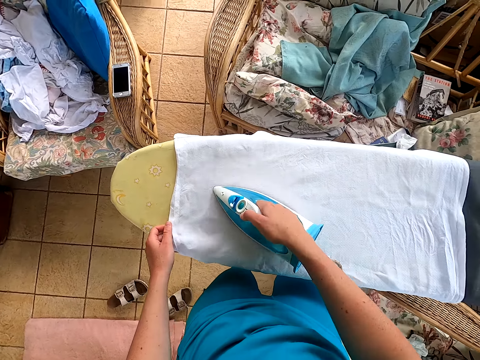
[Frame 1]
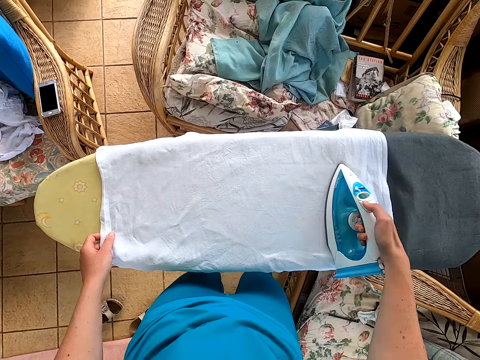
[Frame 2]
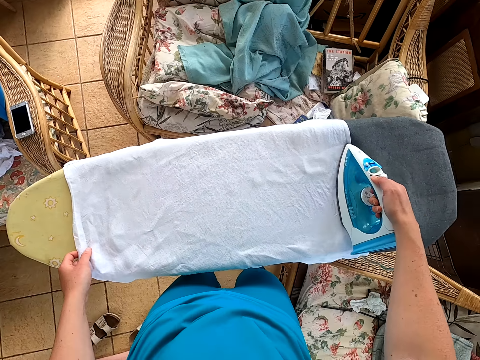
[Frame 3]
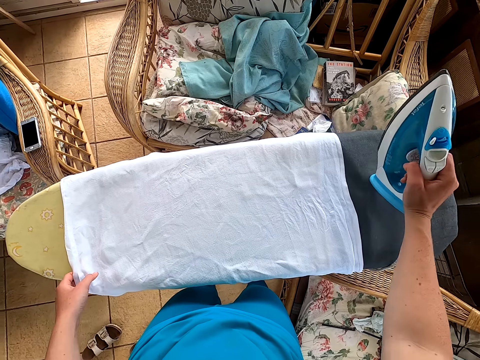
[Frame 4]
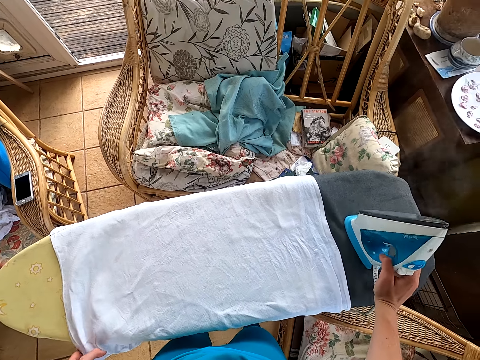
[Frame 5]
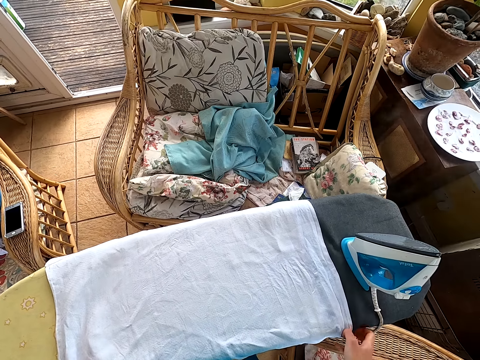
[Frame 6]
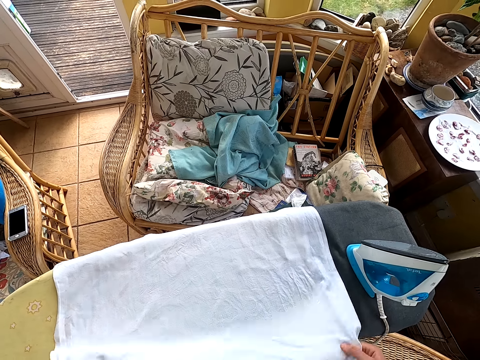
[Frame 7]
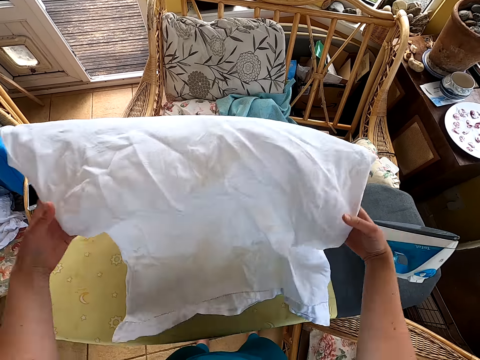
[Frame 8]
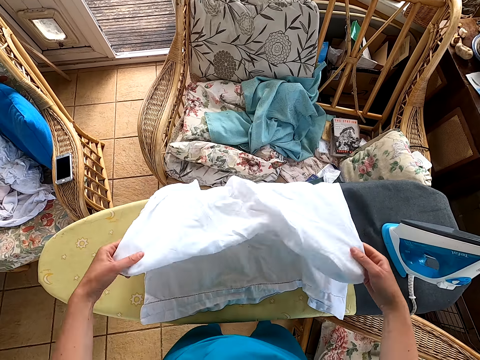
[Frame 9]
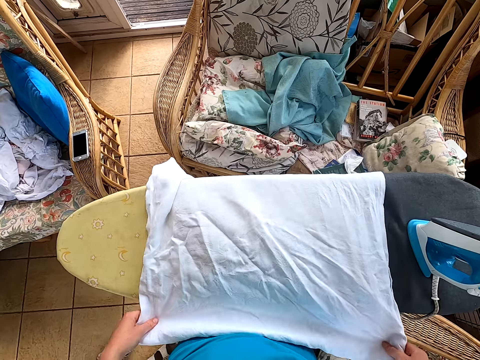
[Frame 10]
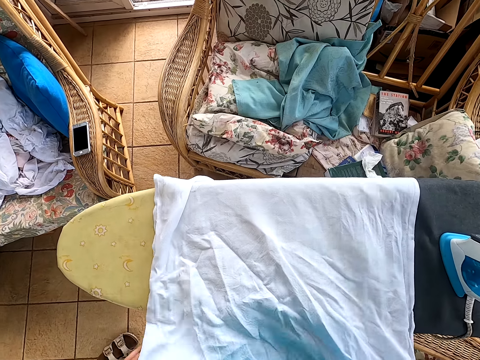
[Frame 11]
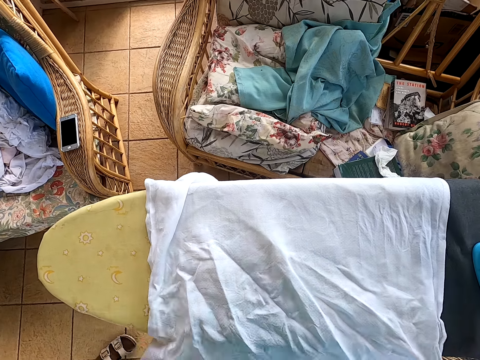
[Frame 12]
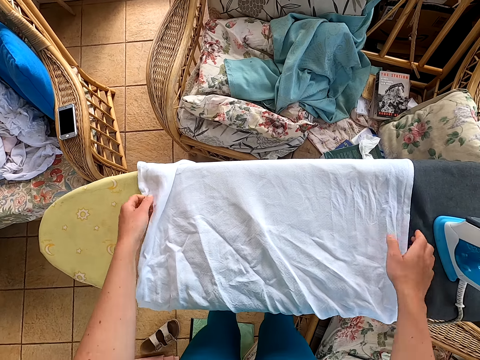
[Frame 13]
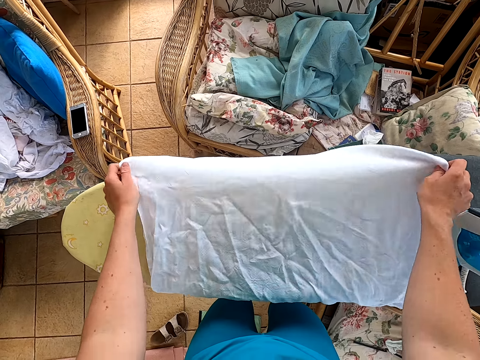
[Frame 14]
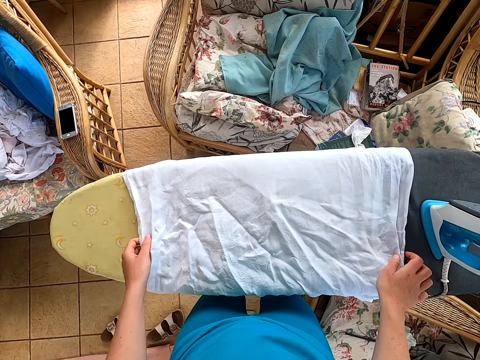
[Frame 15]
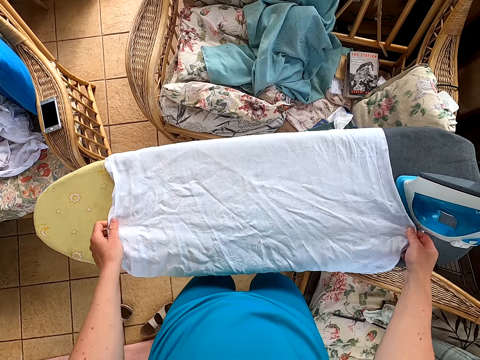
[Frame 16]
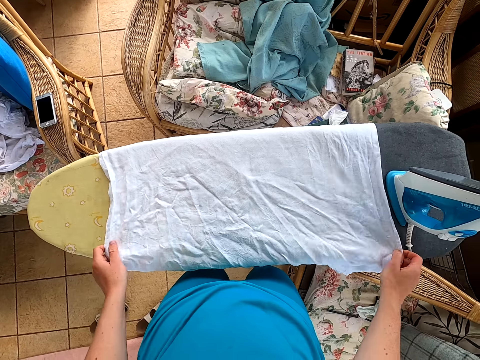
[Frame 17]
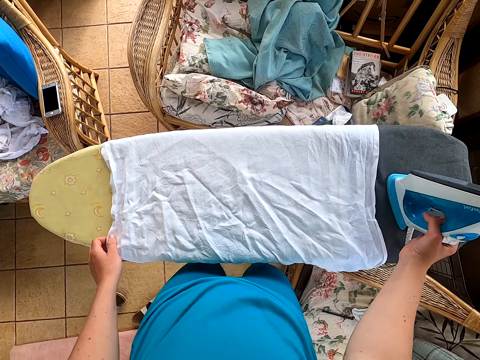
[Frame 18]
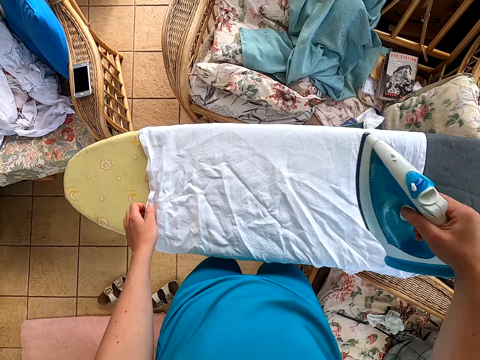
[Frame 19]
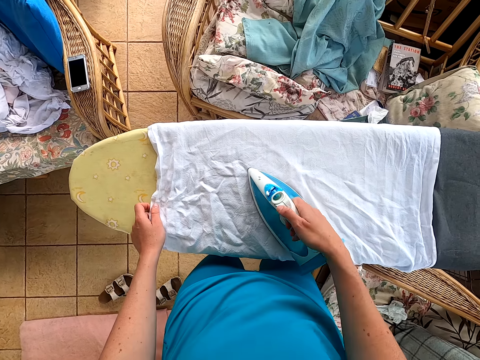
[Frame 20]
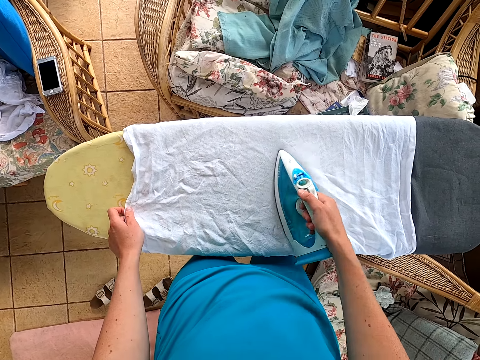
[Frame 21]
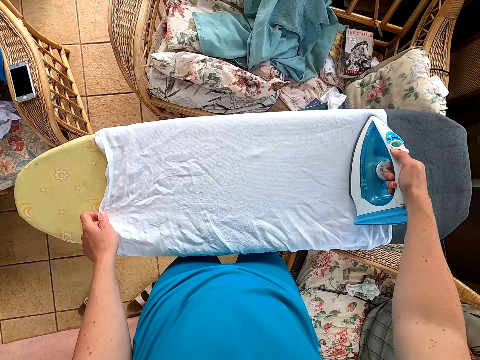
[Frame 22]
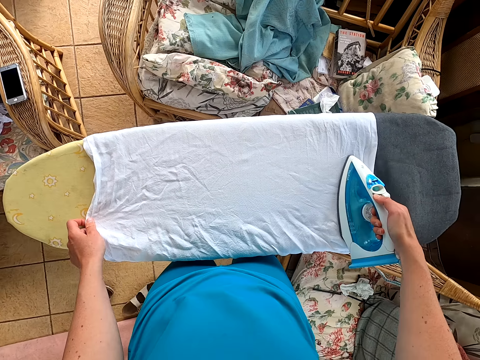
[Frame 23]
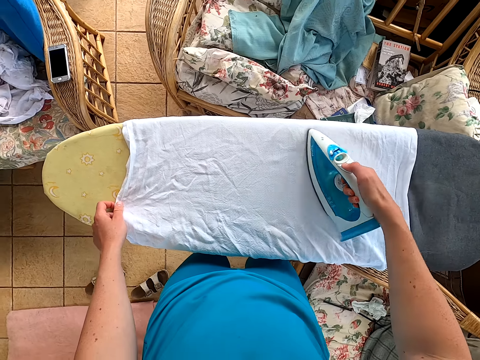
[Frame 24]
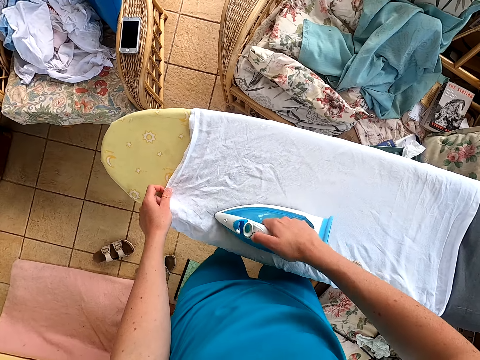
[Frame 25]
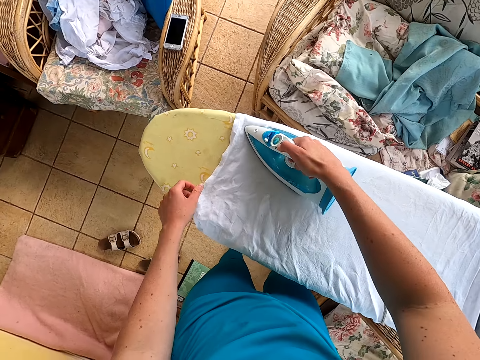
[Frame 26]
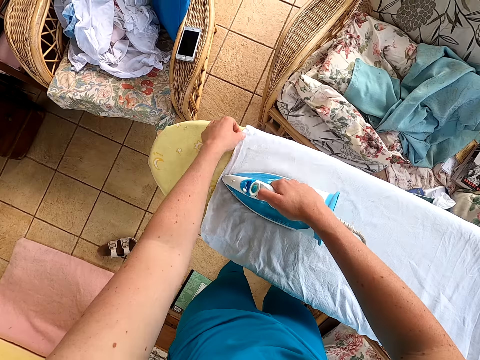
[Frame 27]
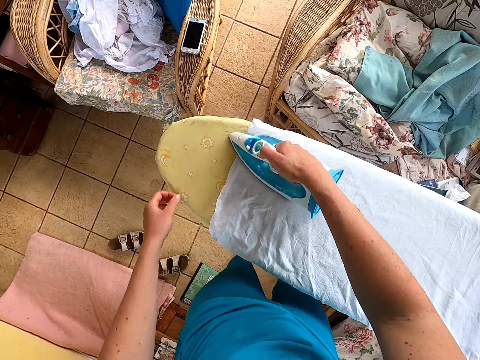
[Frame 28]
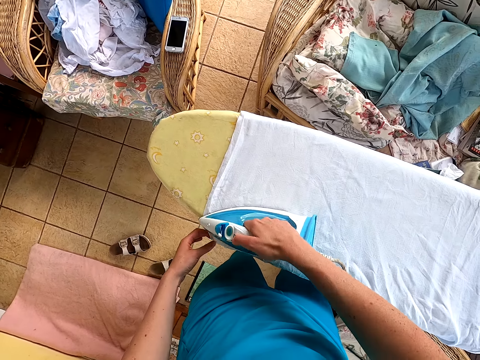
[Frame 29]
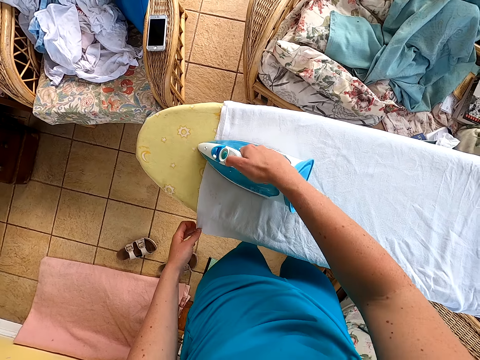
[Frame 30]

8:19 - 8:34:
The camera wearer puts the iron box on the table. They pick the cloth and put the cloth on the table. They pick the iron box. They iron the cloth.

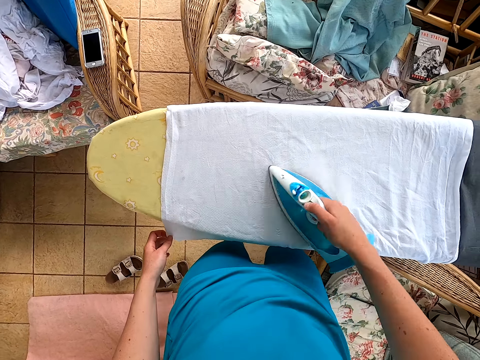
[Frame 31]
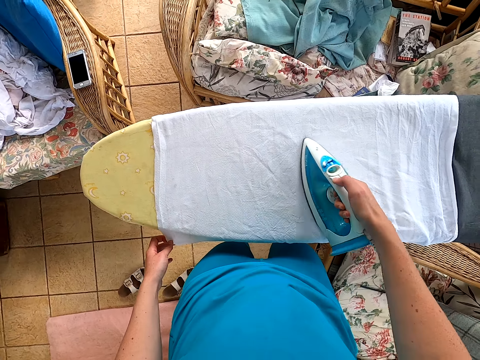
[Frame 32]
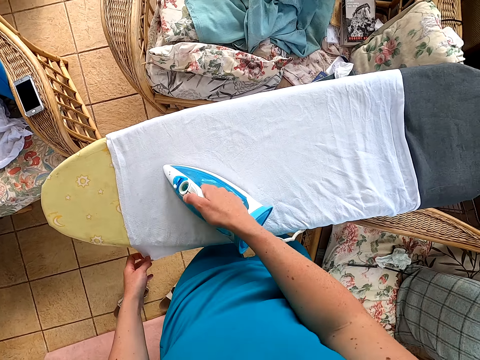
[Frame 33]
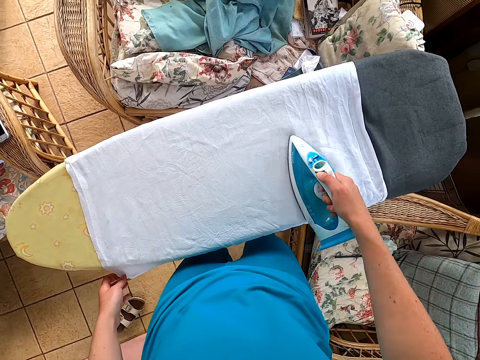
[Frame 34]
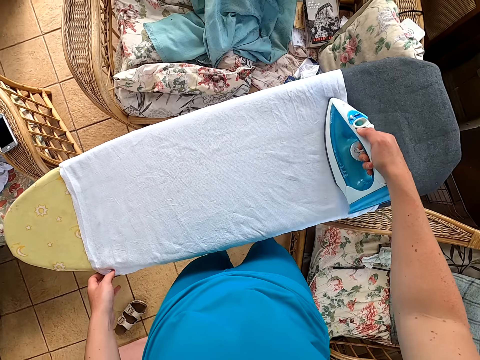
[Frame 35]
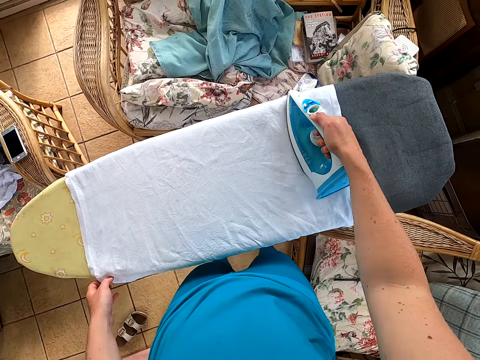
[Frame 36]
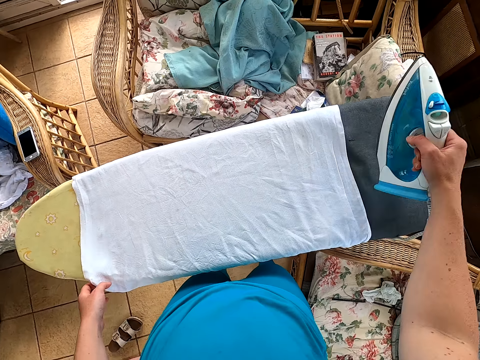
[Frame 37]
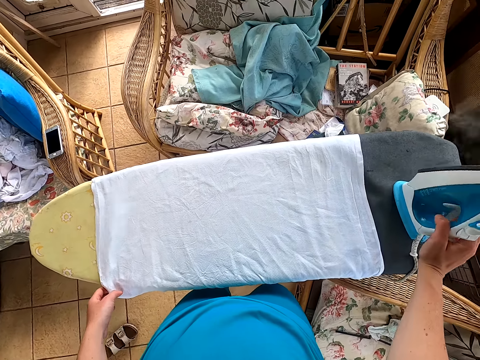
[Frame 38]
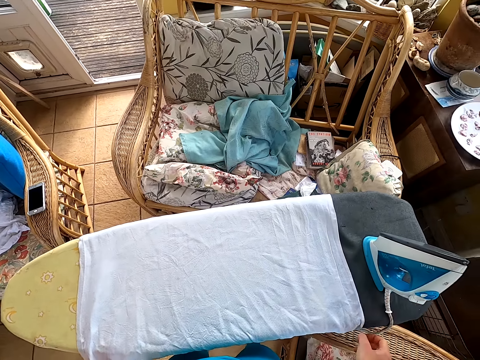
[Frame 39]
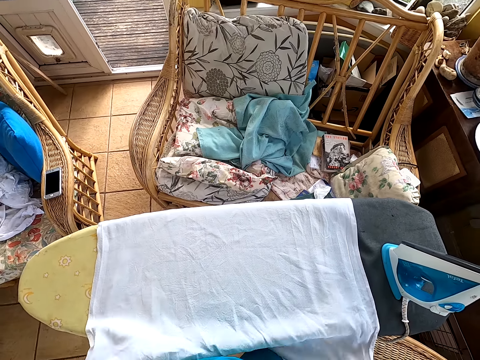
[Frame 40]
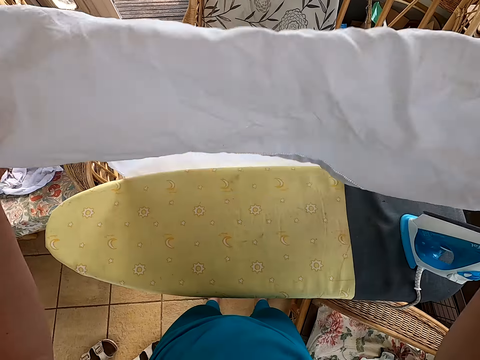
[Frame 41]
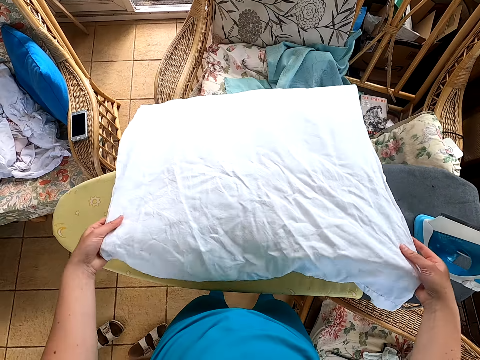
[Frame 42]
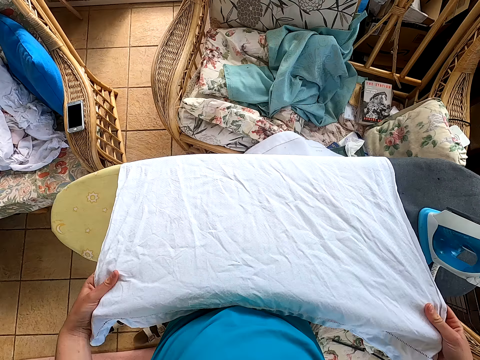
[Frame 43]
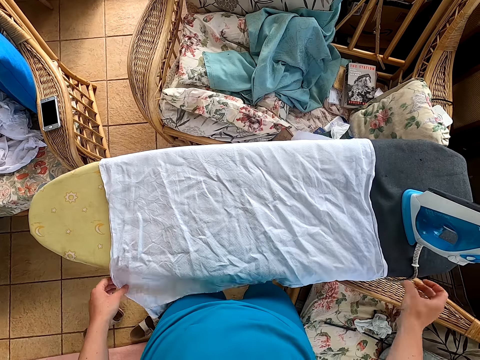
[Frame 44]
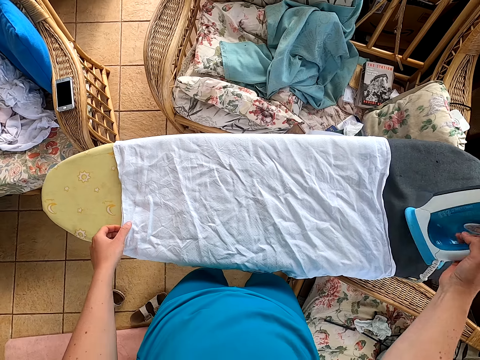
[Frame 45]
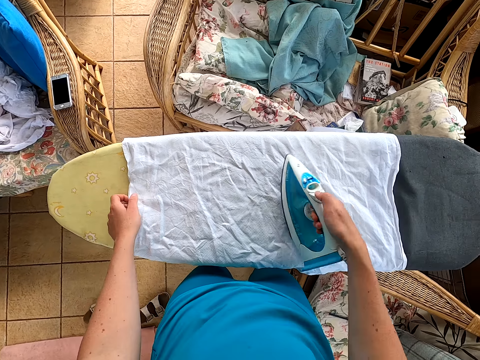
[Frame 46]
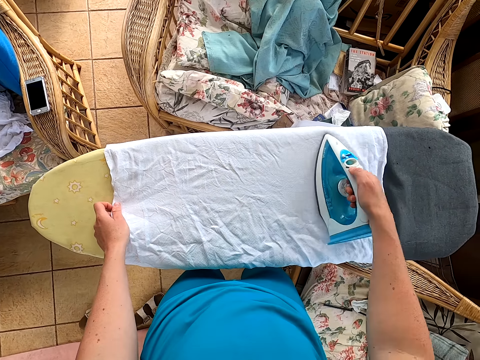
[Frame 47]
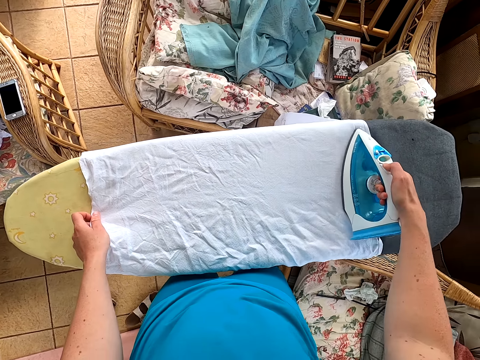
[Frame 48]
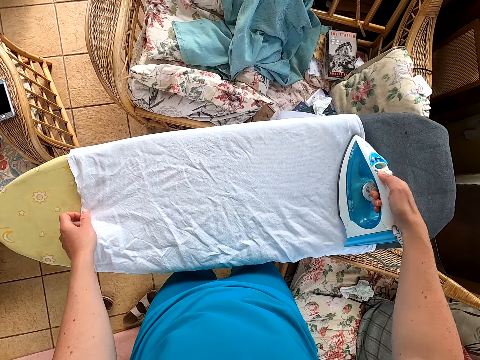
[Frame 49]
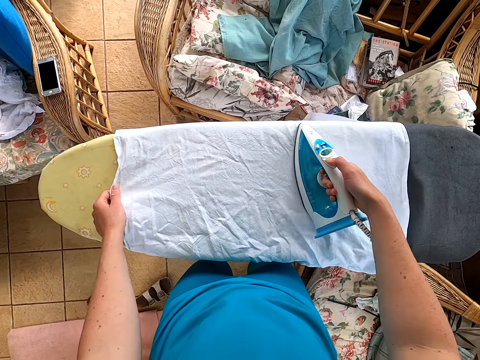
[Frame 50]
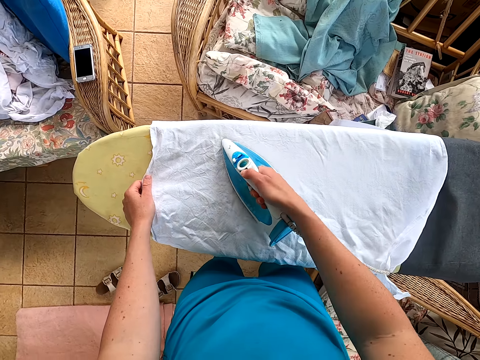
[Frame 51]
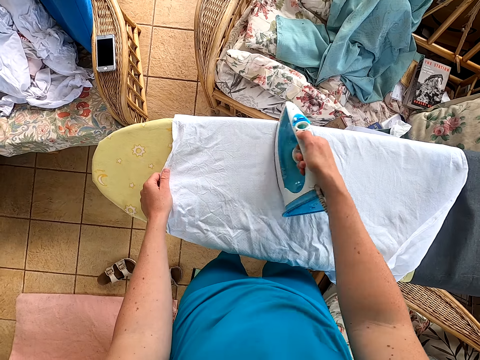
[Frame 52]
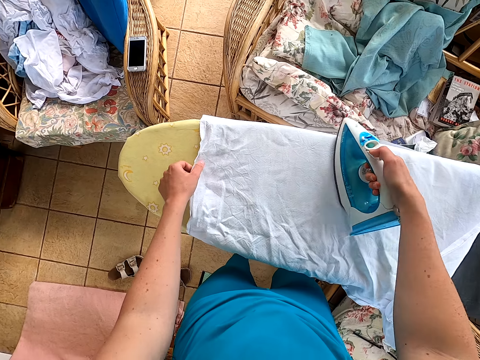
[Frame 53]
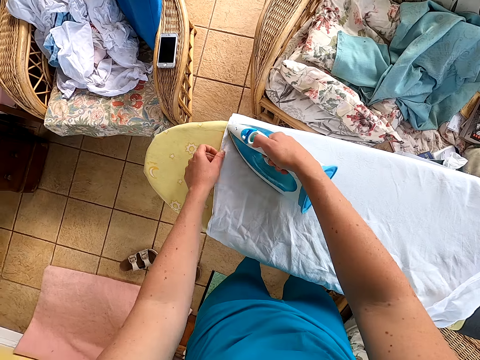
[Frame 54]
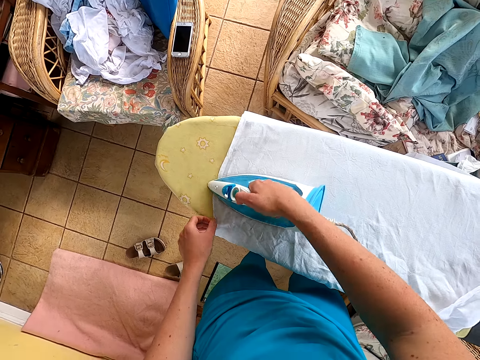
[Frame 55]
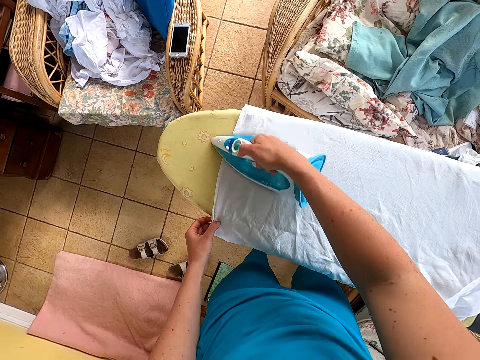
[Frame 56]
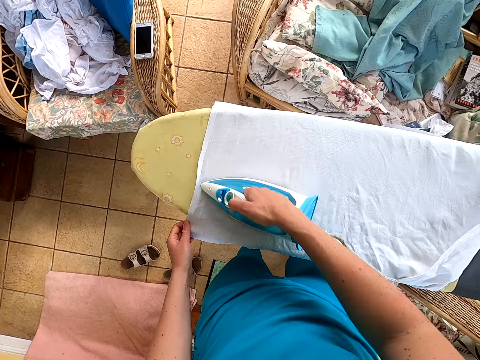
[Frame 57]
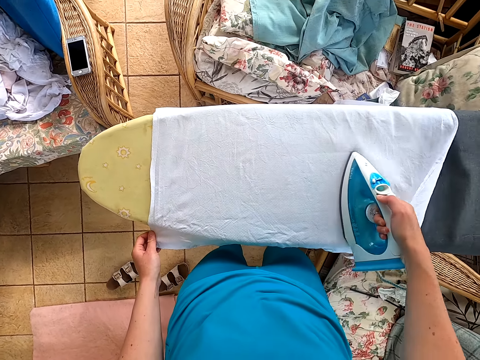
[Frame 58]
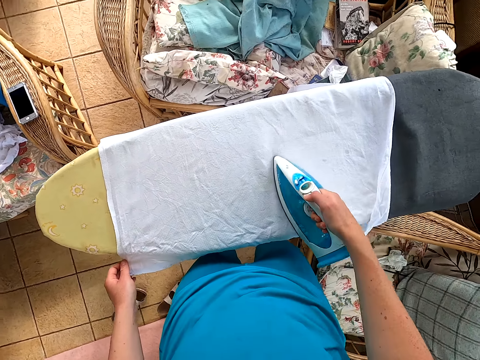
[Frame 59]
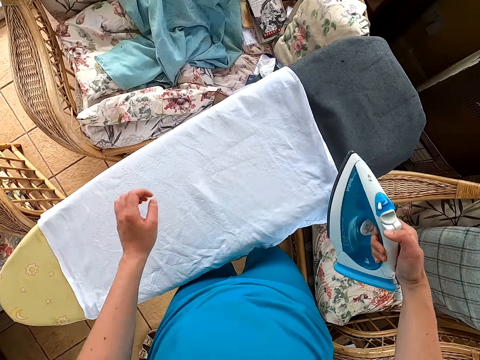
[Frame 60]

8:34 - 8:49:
The camera wearer puts the iron box on the table. They pick the cloth and put the cloth on the table. They pick the iron box. They iron the cloth.
